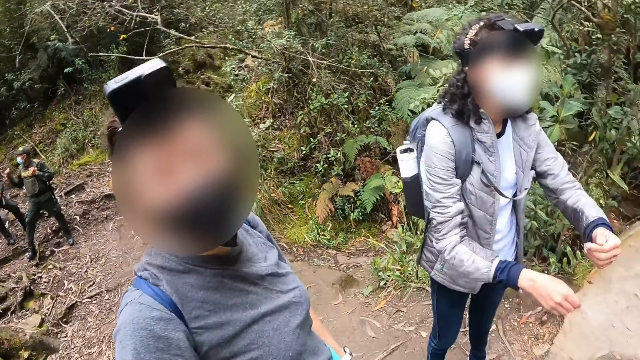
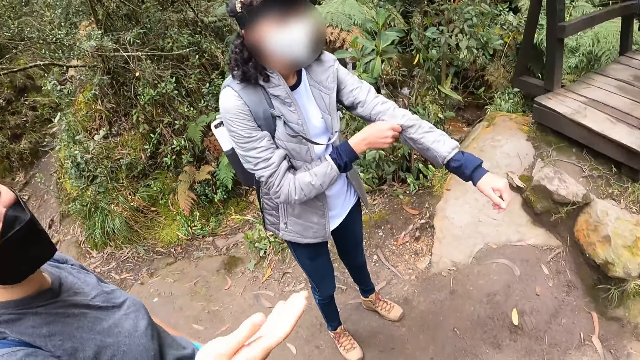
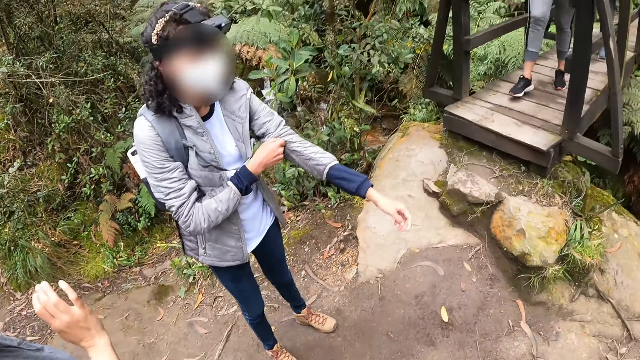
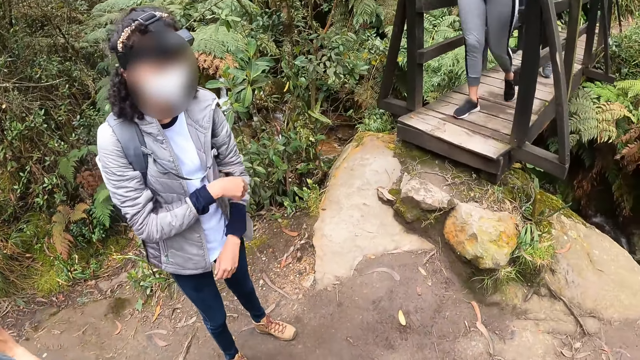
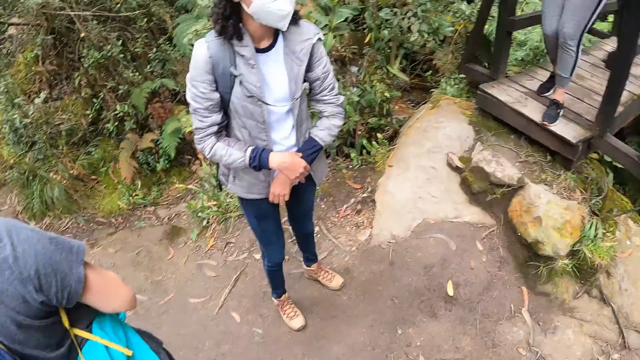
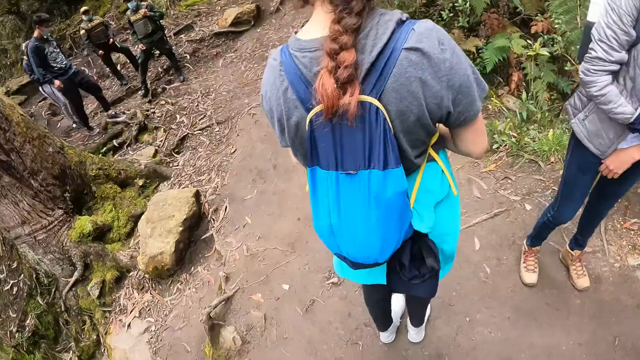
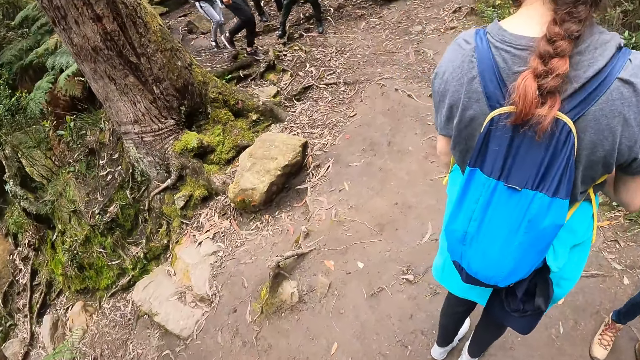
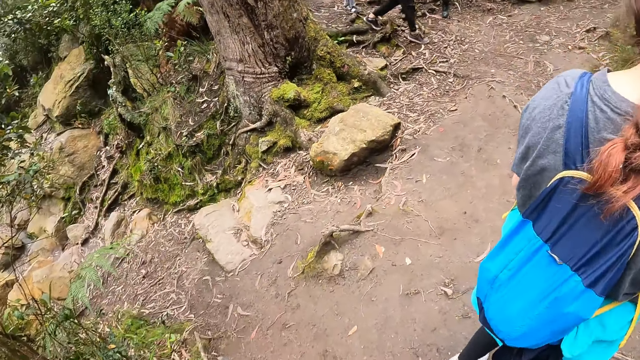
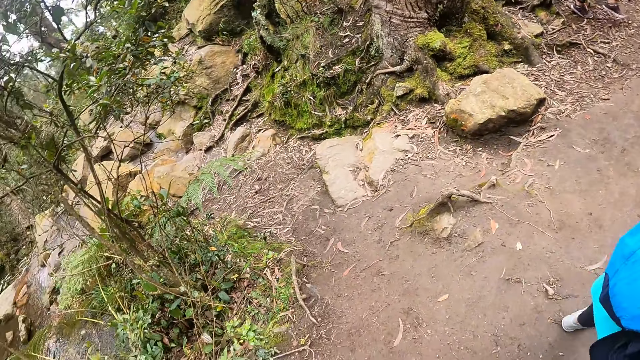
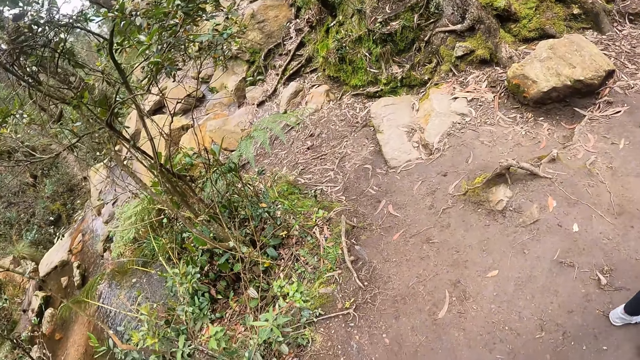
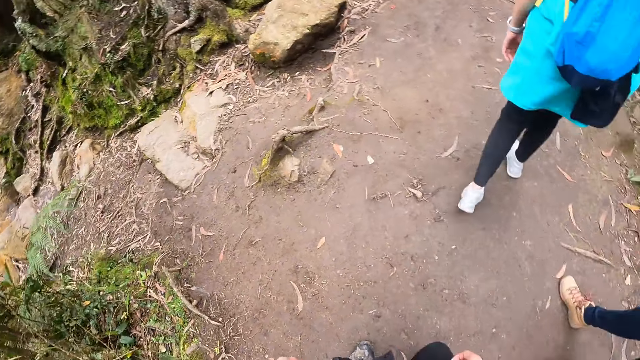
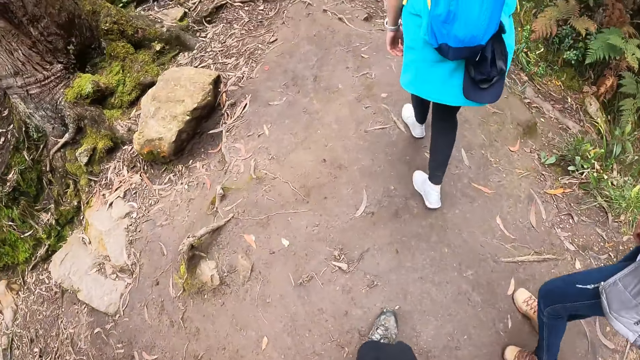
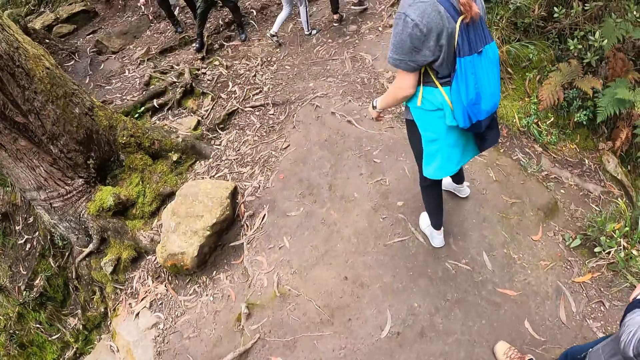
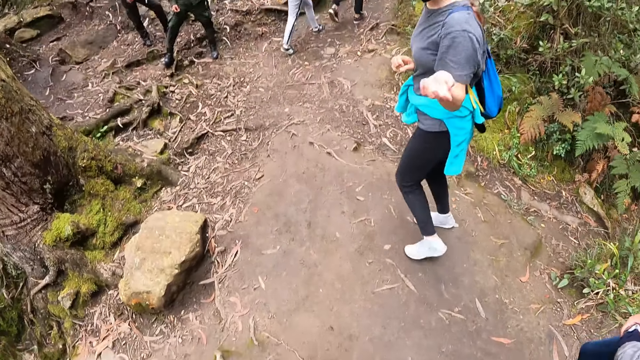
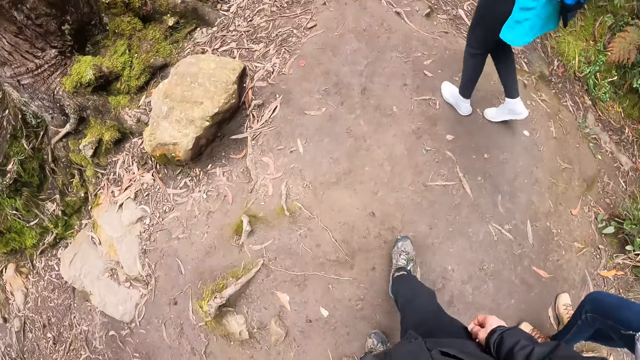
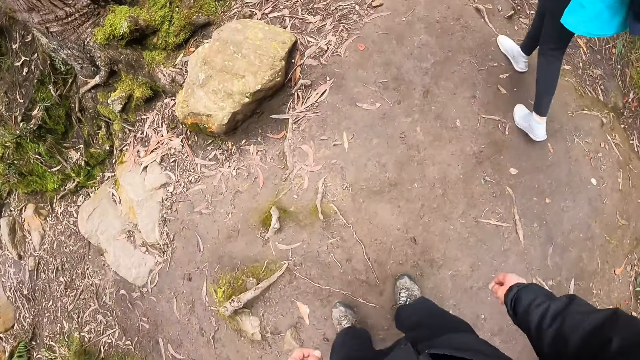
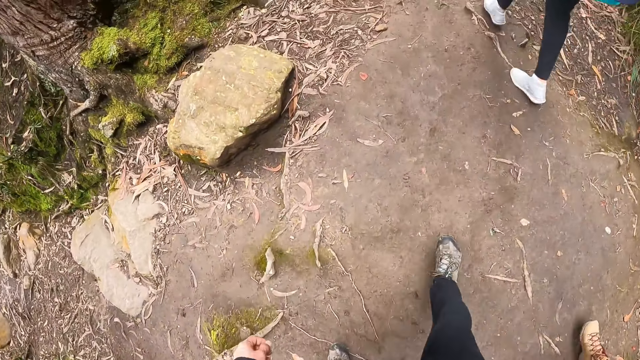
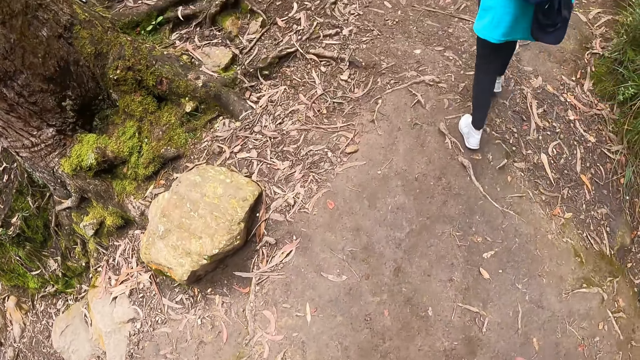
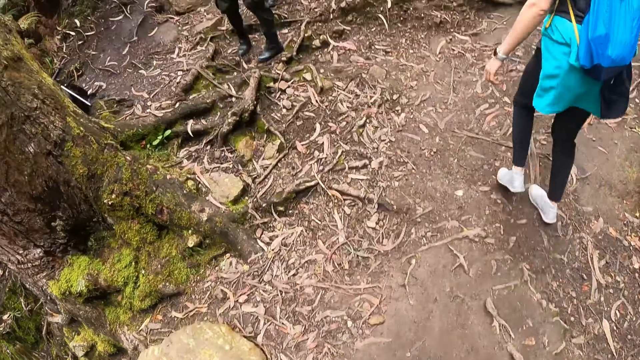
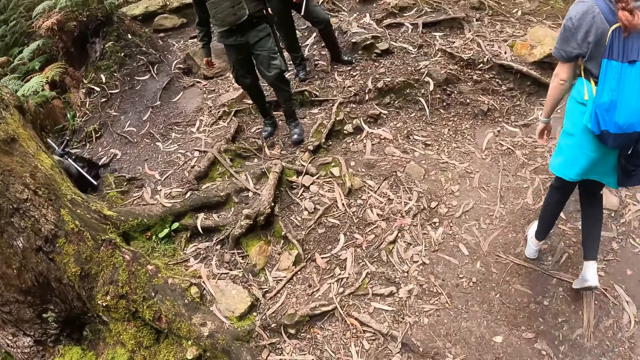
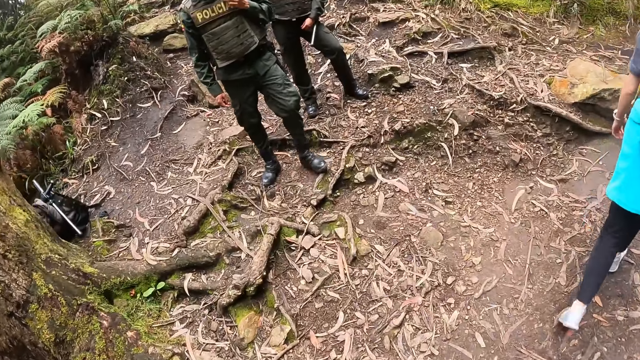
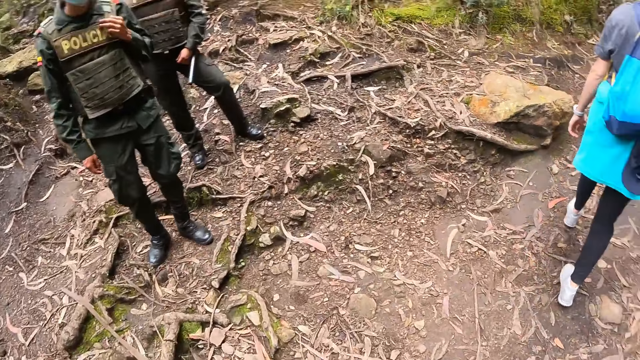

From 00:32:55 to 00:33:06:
The camera wearer looks around the field. They walk on the field.

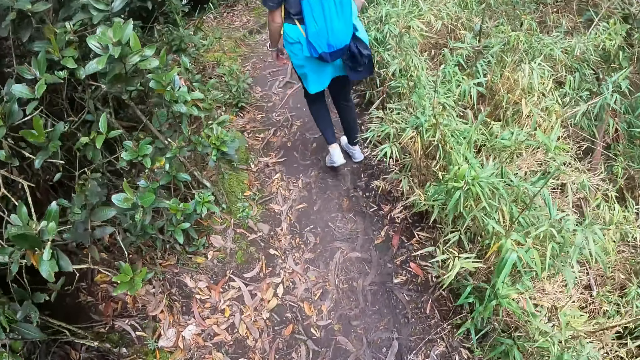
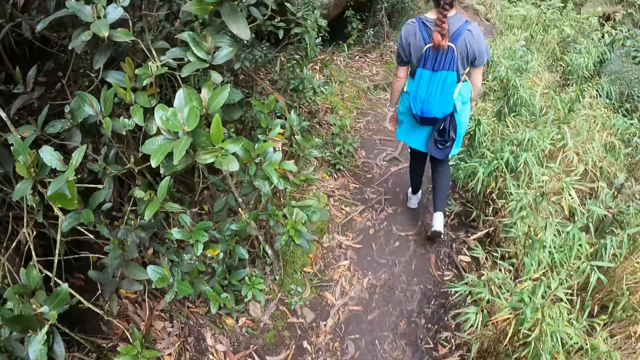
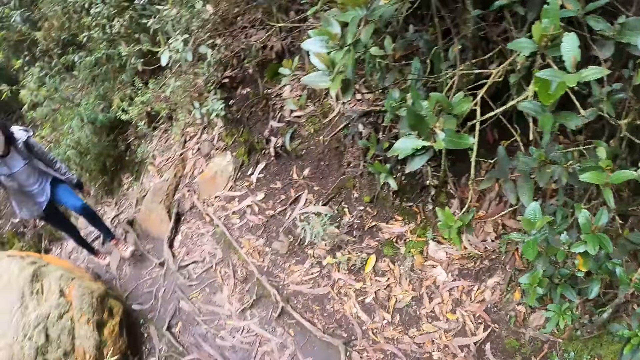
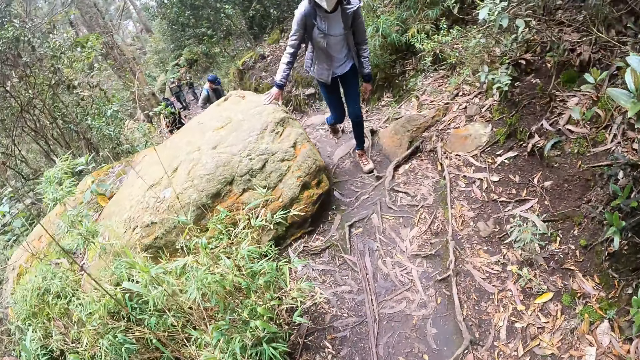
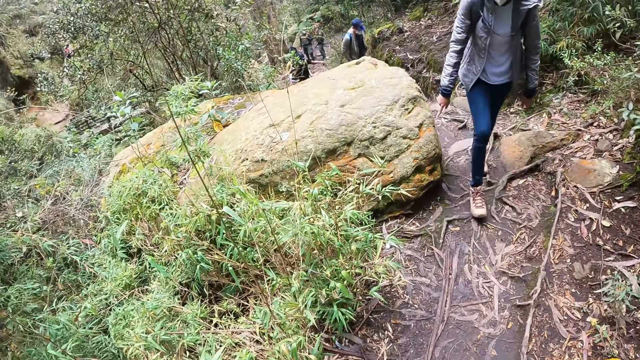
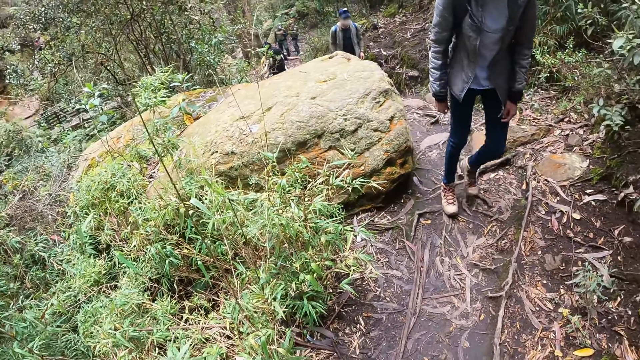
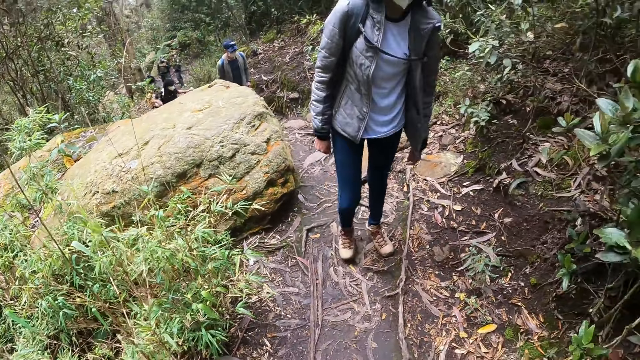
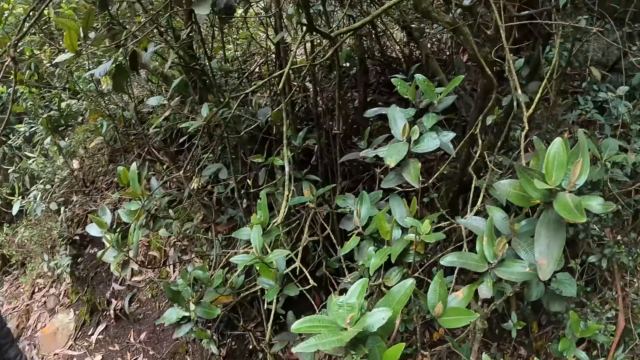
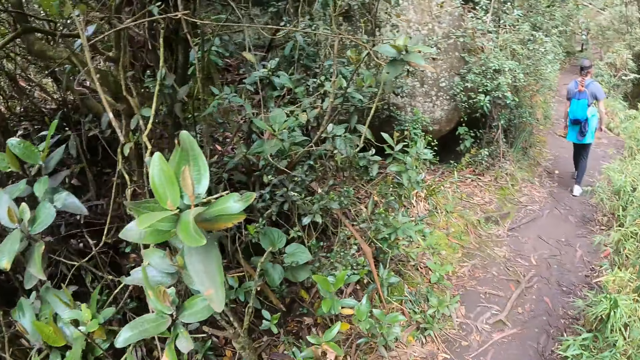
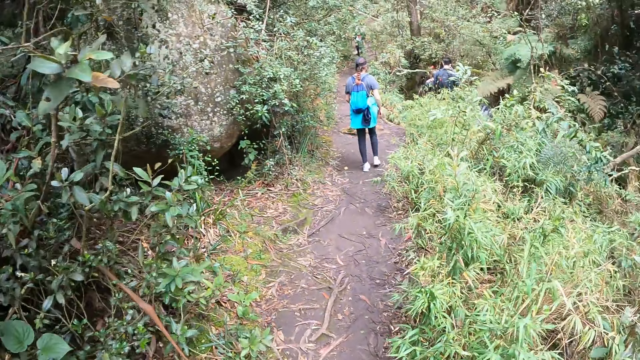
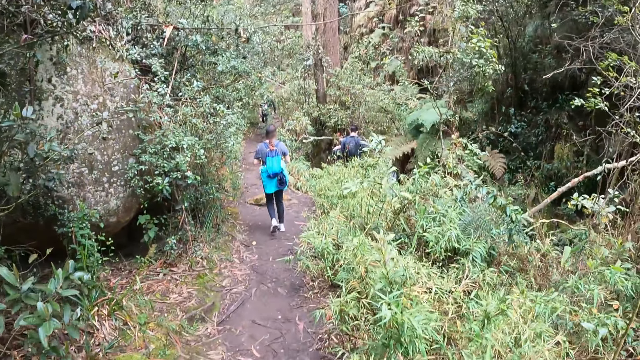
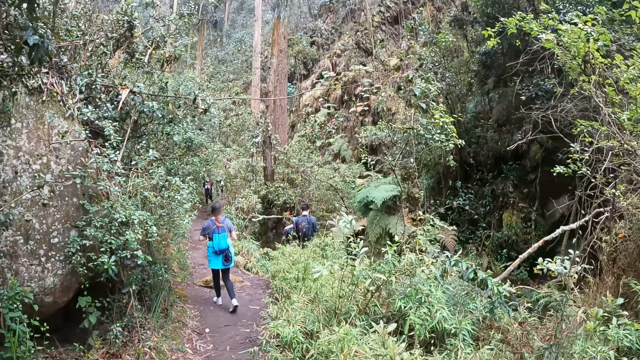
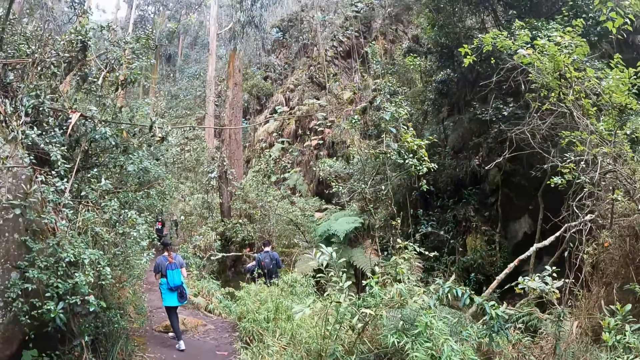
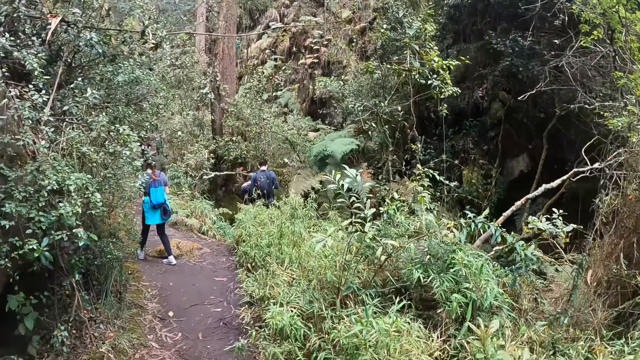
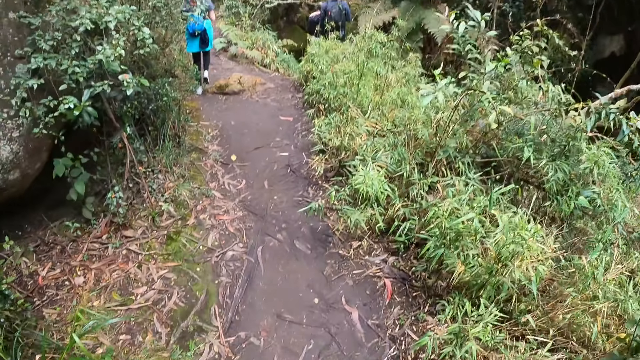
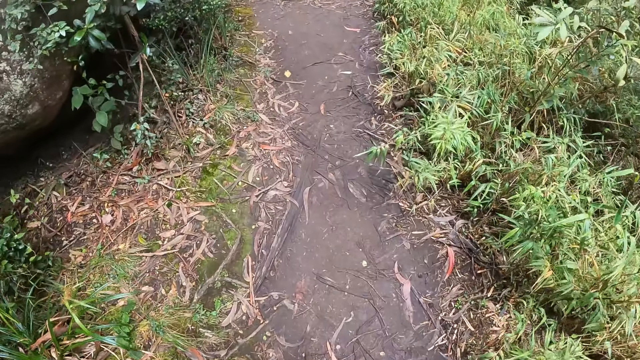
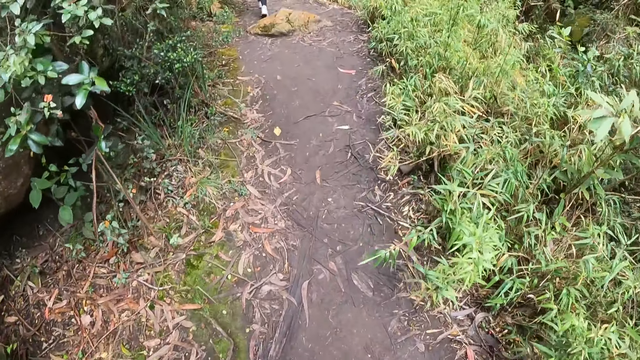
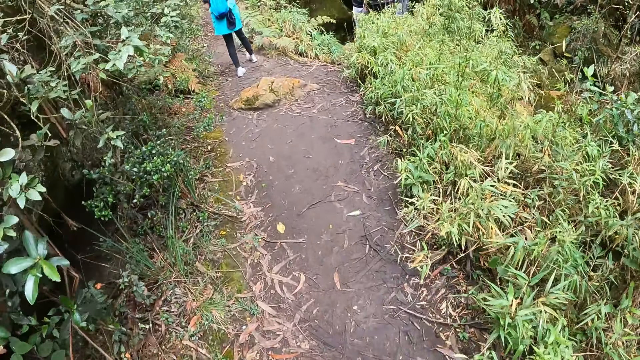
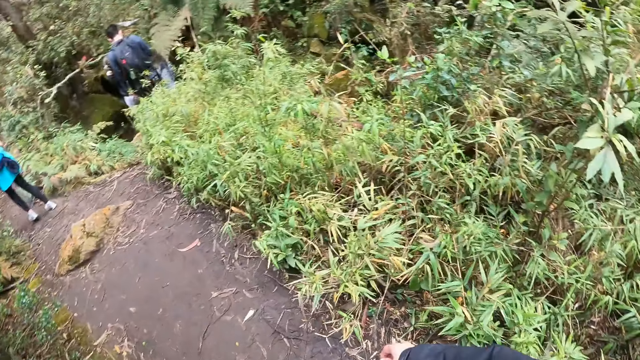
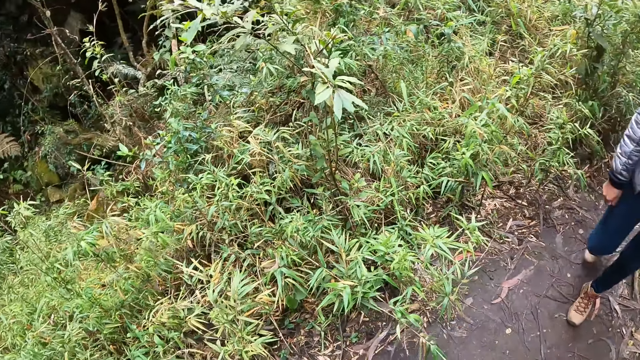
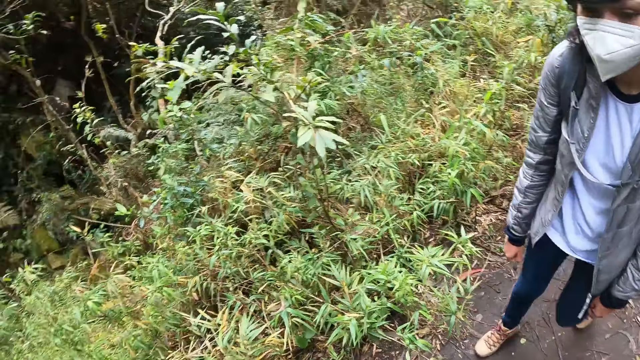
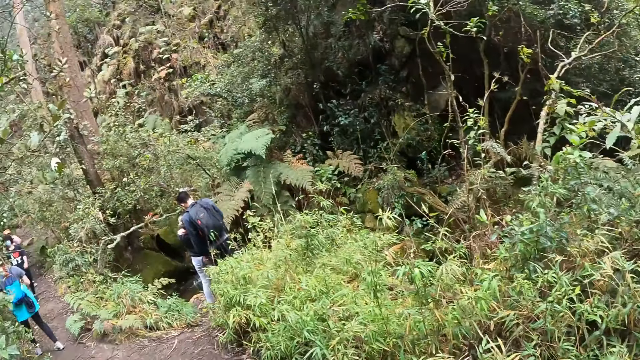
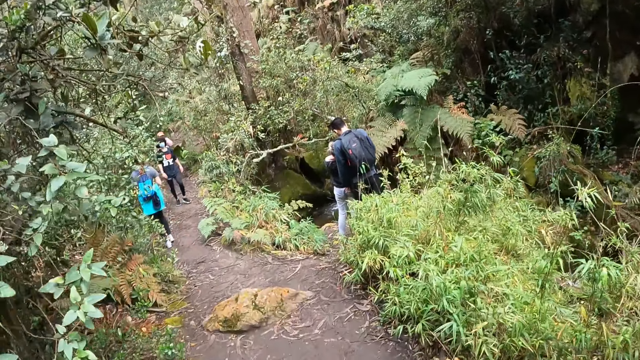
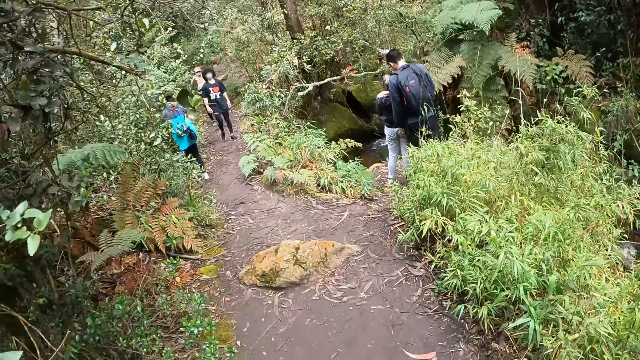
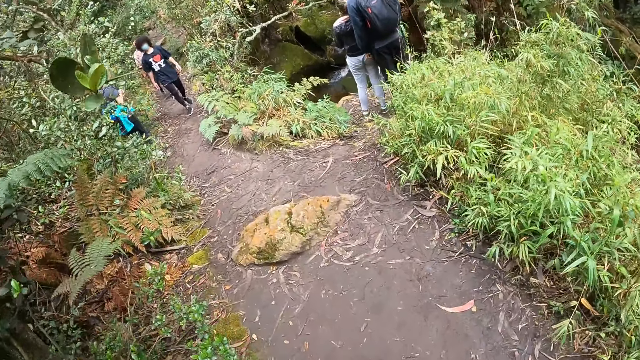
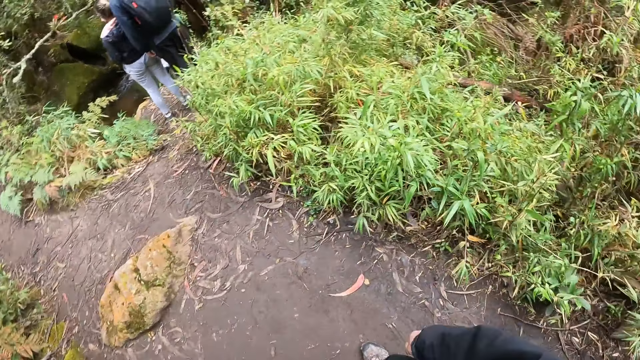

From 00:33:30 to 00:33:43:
The camera wearer looks around the field. They walk on the field. They look around the field. They walk on the field.
